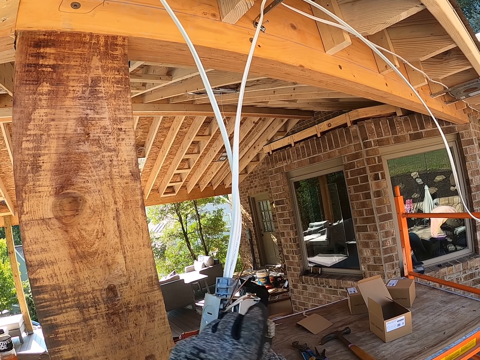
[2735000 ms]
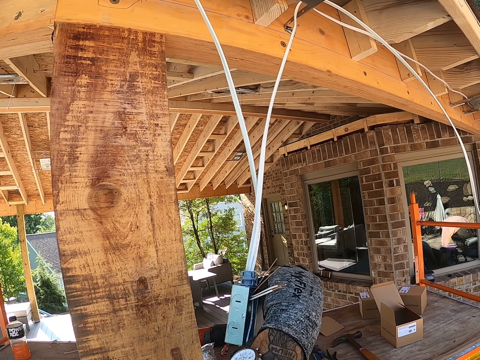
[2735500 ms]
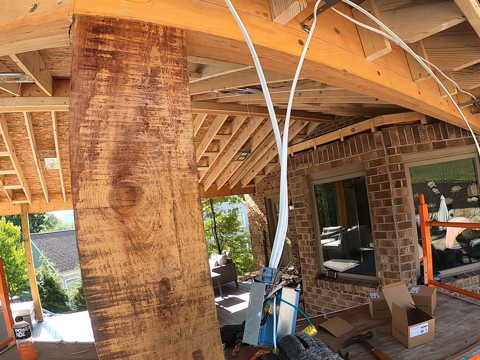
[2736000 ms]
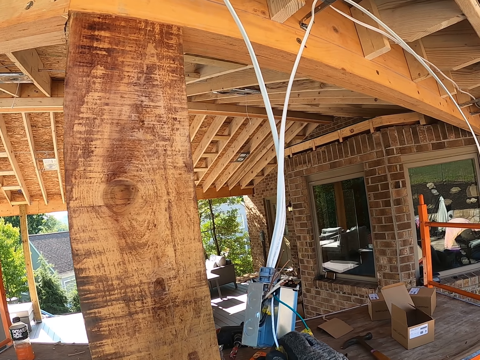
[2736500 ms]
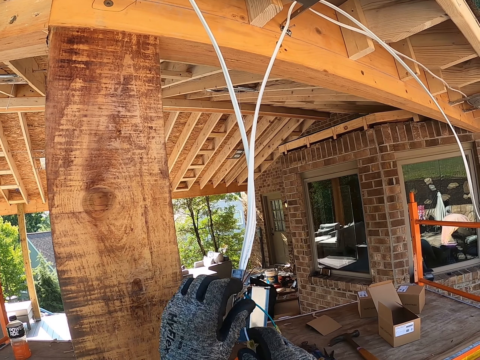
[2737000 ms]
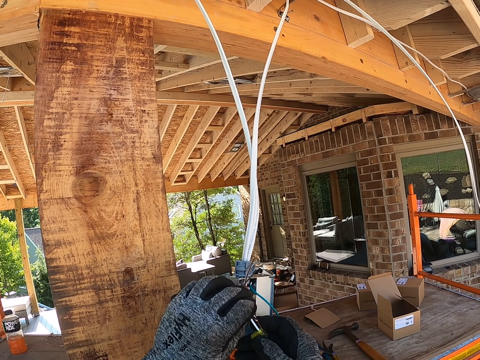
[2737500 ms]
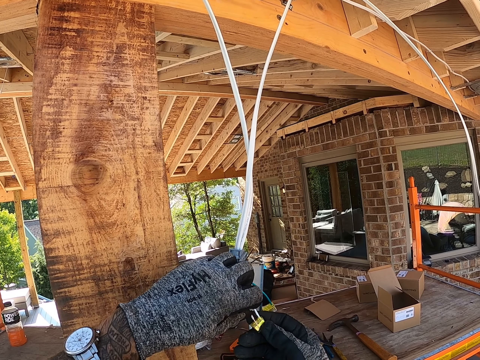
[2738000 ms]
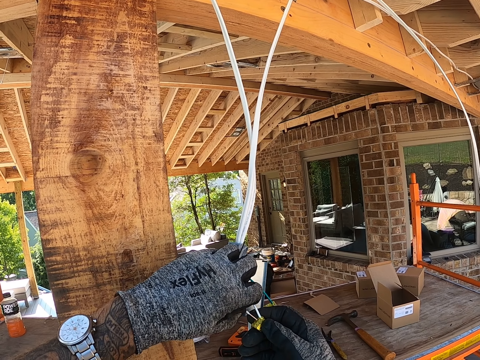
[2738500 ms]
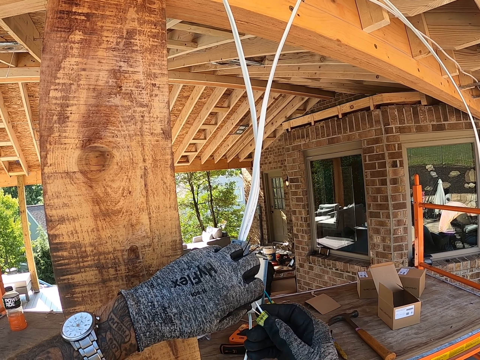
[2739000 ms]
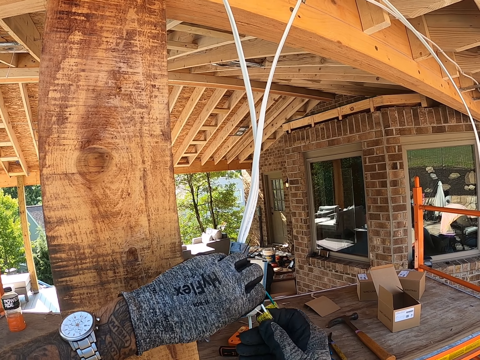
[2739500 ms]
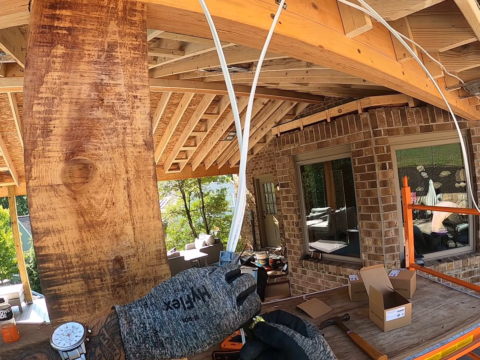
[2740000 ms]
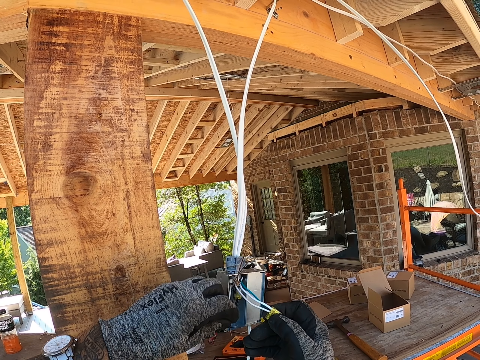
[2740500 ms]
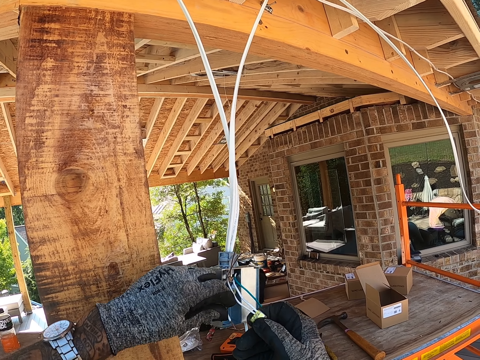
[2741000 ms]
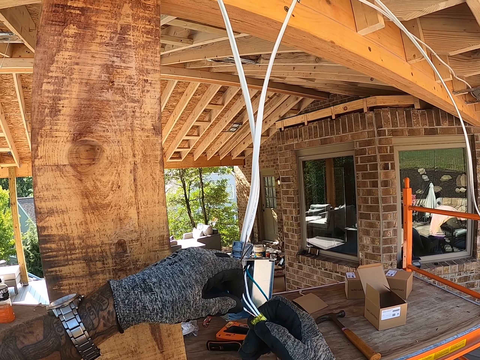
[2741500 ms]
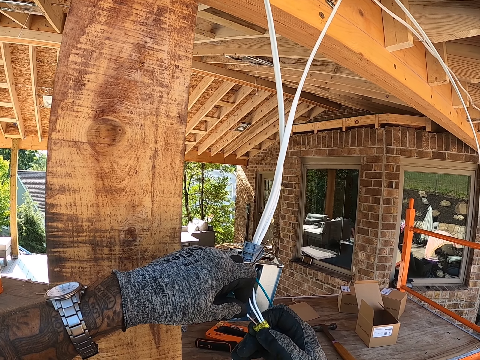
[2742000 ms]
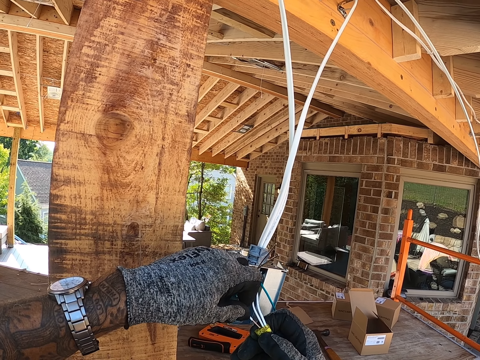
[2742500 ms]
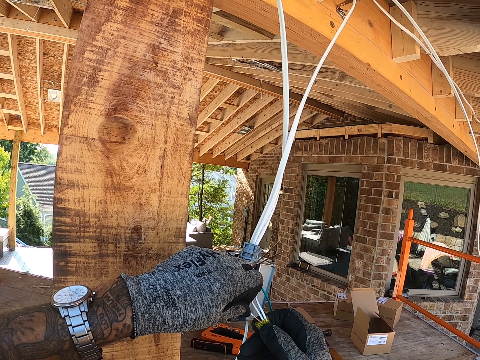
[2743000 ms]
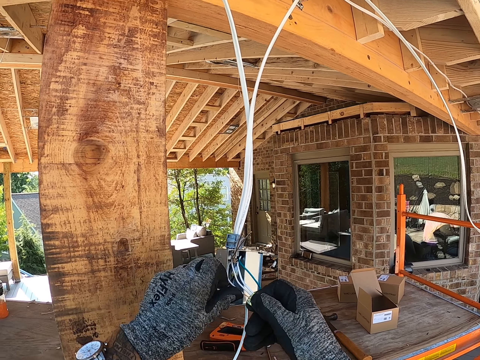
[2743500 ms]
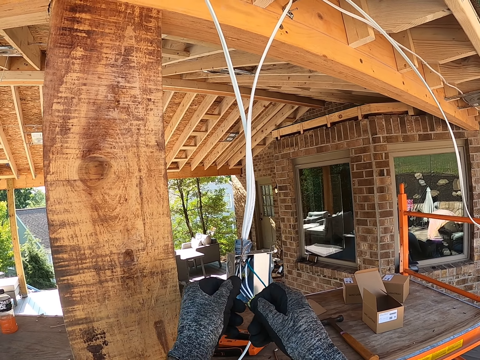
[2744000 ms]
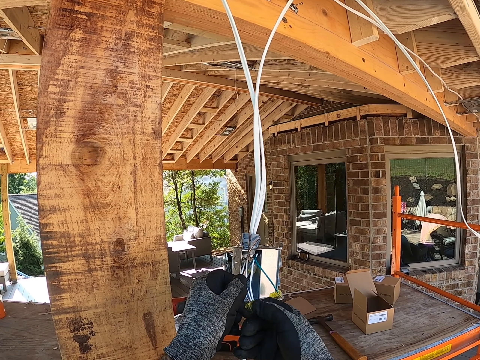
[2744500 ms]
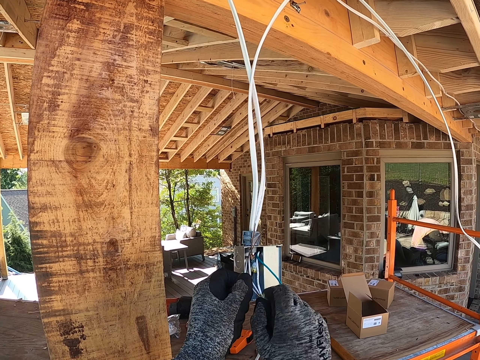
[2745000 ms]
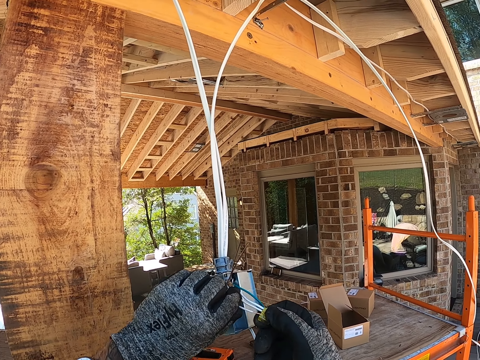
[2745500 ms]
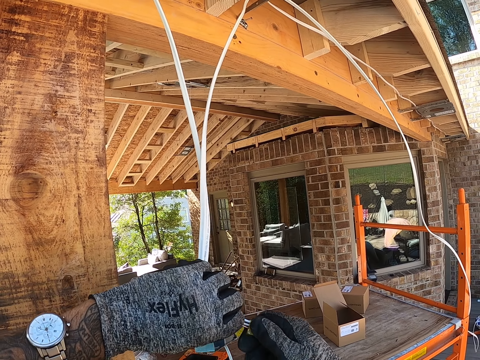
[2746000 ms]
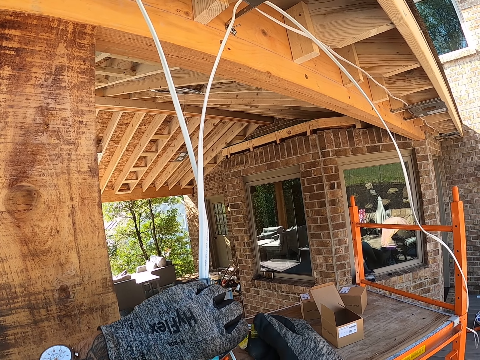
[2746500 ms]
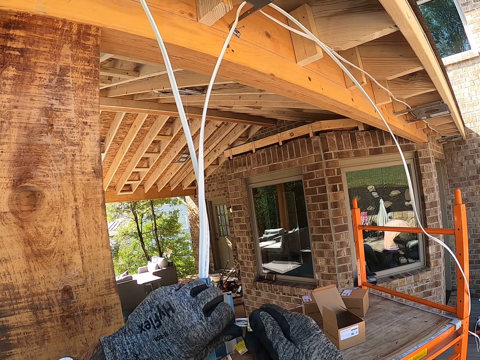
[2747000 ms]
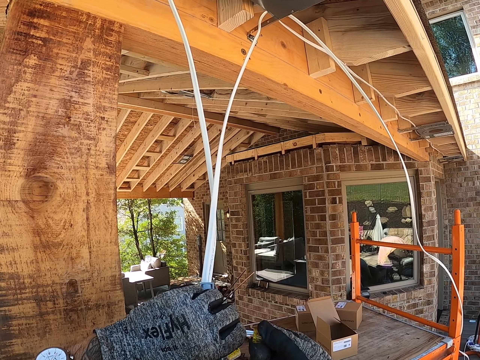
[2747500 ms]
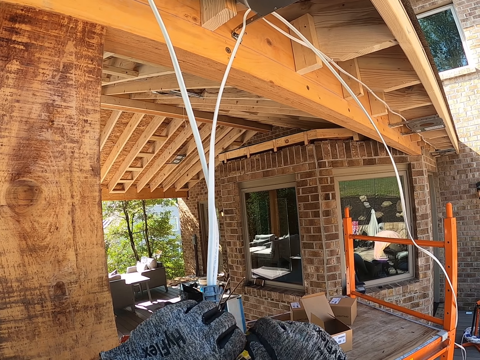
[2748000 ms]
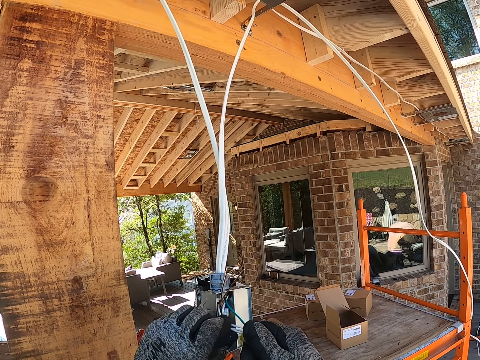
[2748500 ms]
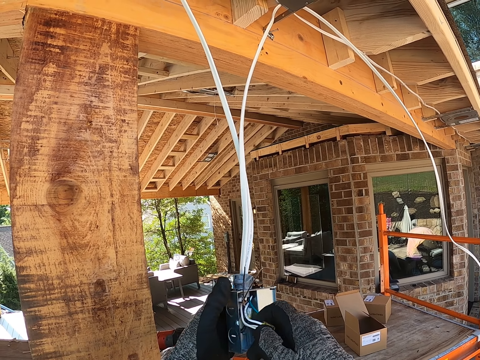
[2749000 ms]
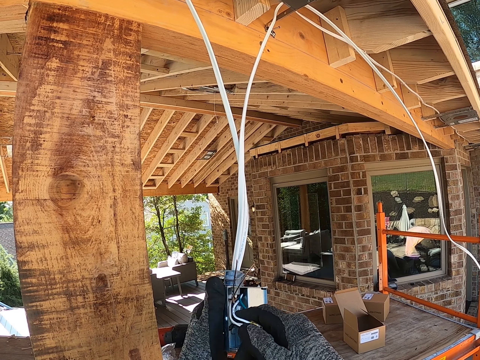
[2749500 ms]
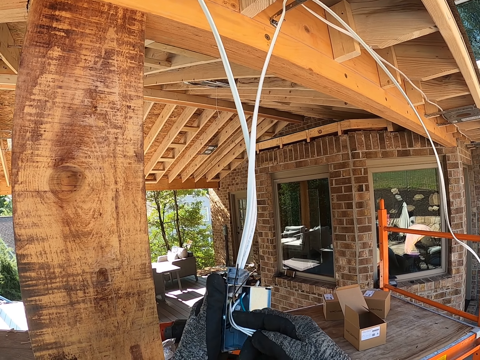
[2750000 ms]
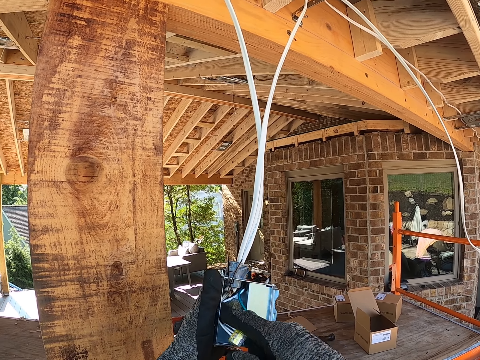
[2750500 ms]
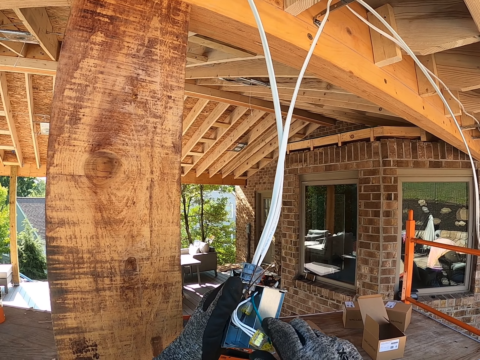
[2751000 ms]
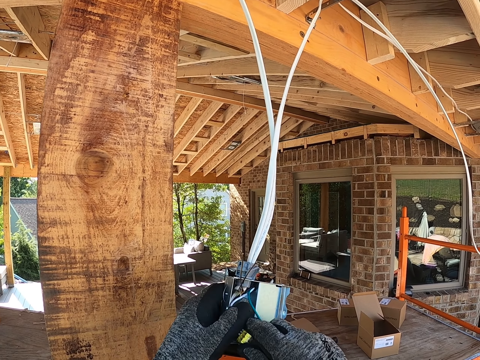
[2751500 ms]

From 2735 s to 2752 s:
The camera wearer pushes a wire aside. They pull down a wire. They put a wire in something. They put a wire in something again. They fix the wires in something in the small steel box.

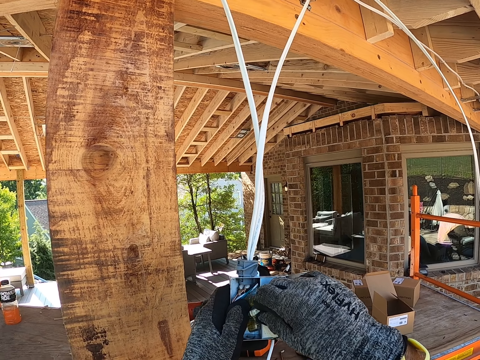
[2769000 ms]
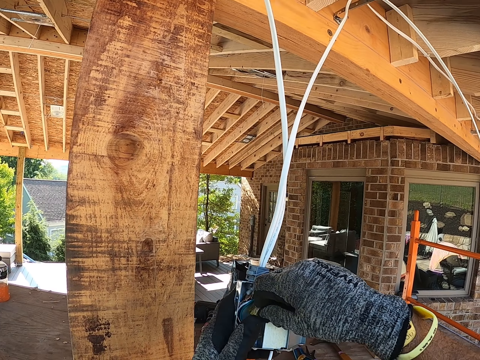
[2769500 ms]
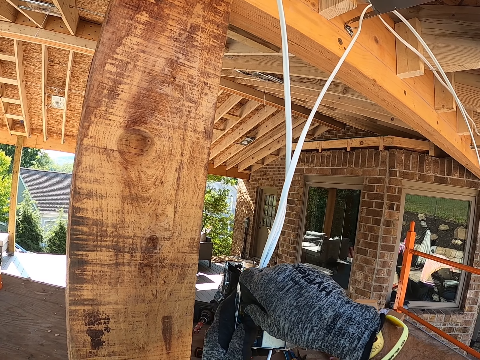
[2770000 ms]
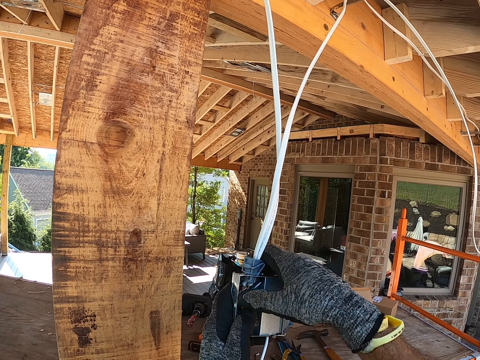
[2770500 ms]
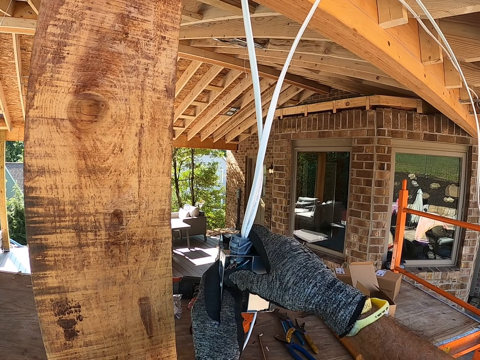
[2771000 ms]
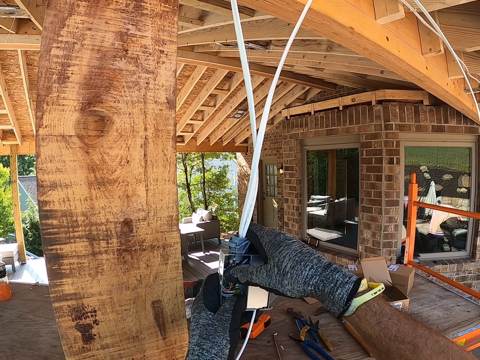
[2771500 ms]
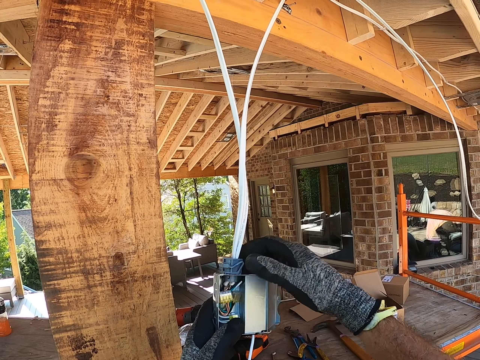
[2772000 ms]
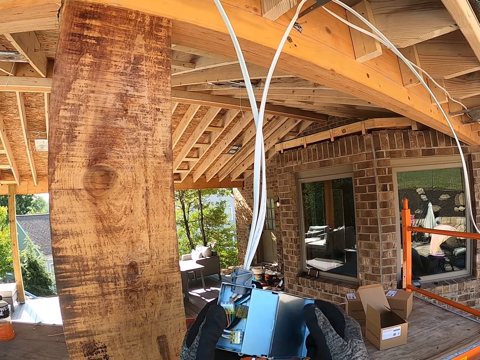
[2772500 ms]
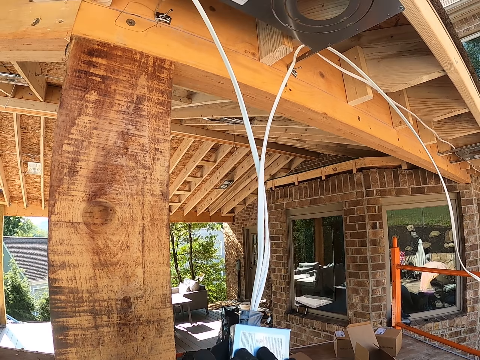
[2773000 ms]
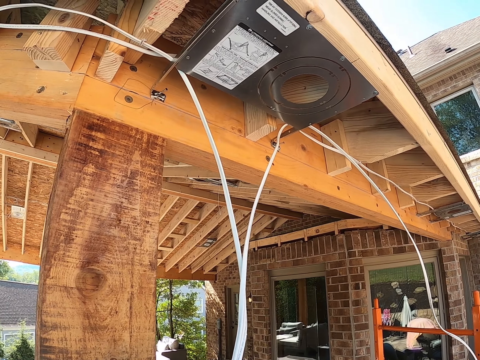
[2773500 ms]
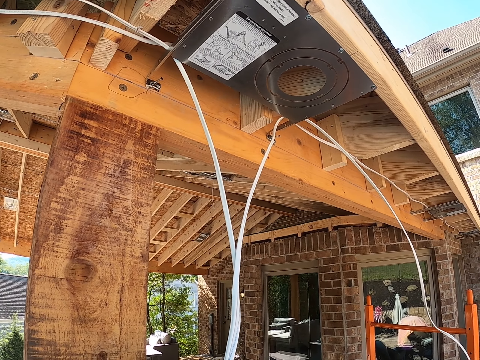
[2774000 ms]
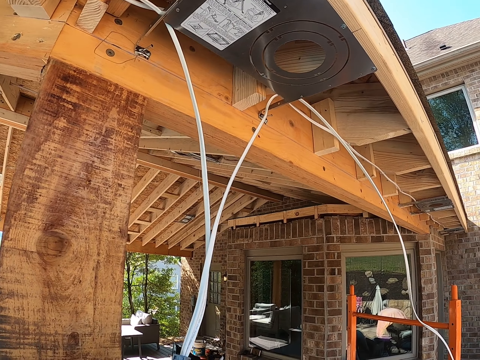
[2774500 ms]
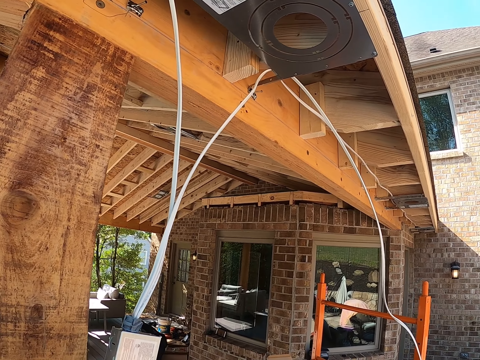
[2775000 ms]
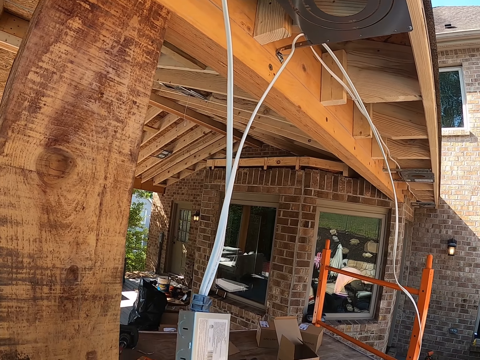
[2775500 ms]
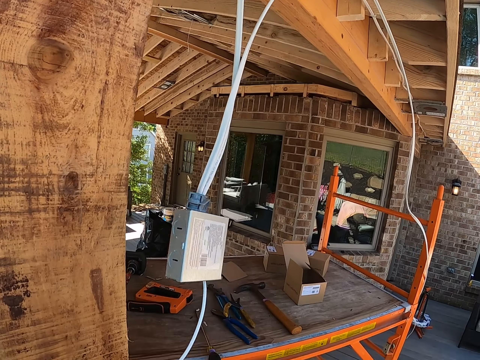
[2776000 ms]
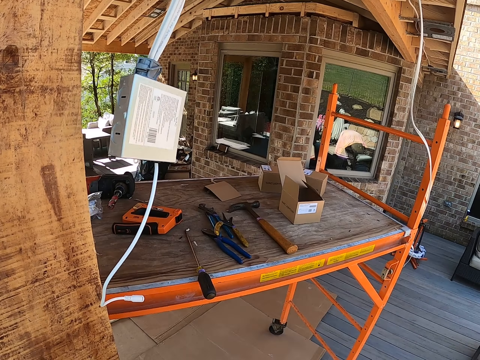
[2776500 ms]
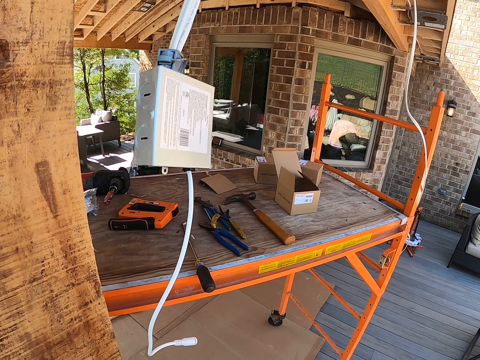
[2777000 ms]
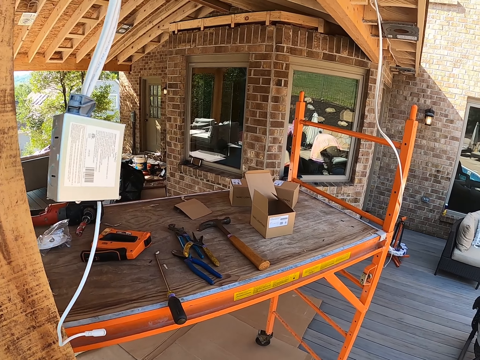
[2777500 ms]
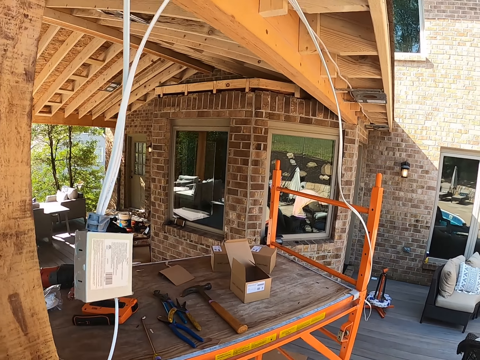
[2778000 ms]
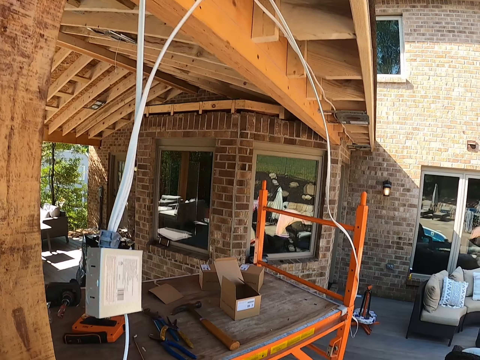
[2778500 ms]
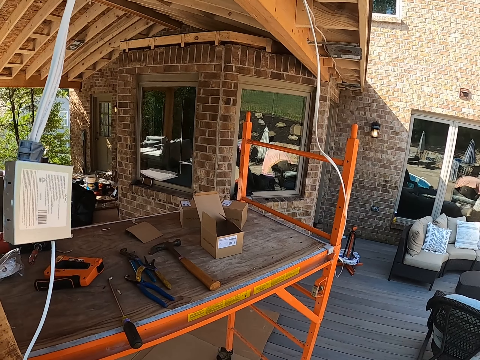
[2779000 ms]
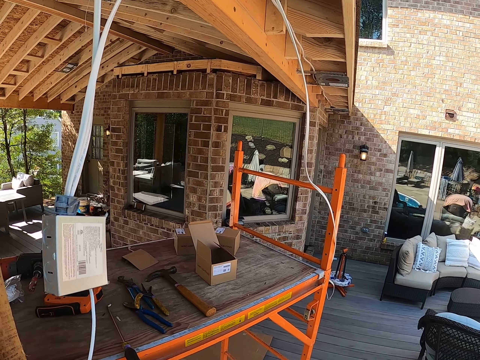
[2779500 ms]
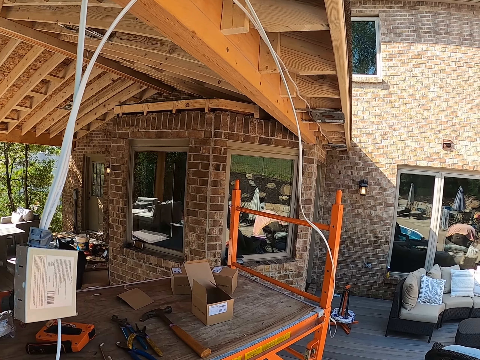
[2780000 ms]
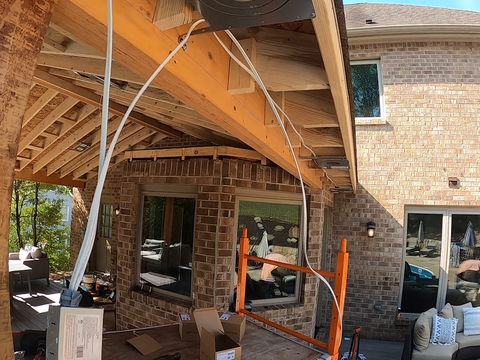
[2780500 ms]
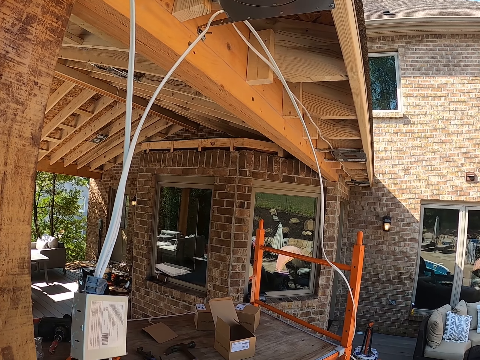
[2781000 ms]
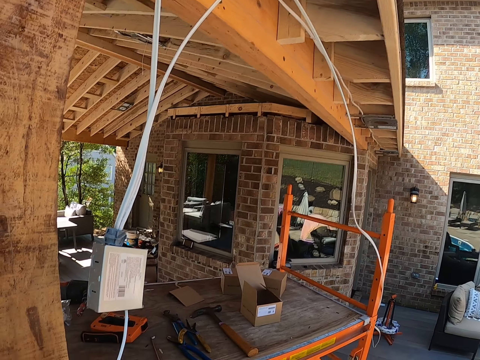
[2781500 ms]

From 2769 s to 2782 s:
The camera wearer fixes the wires in something in the small steel box. They close the small steel box.
